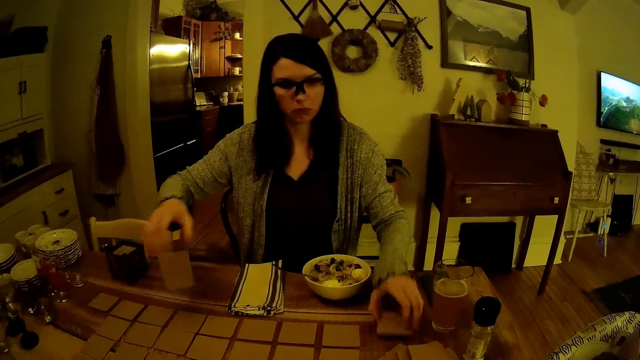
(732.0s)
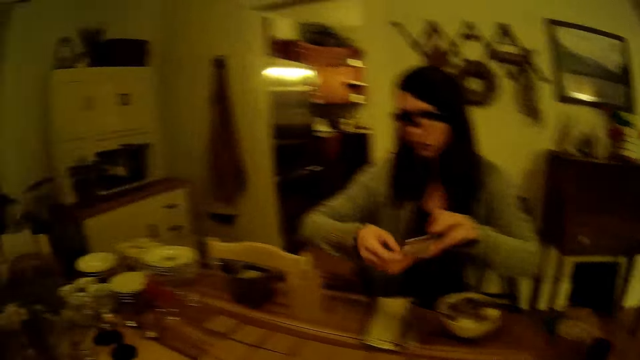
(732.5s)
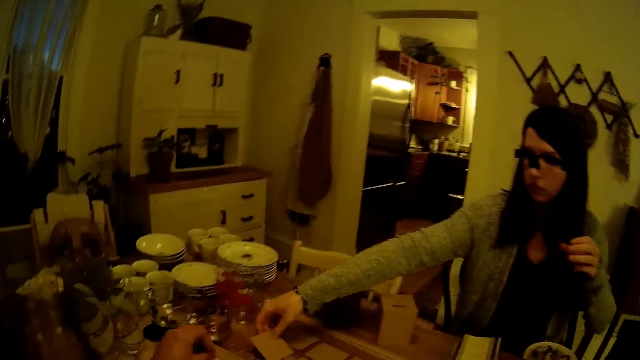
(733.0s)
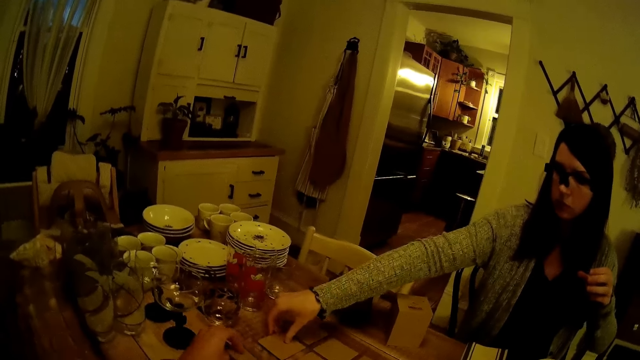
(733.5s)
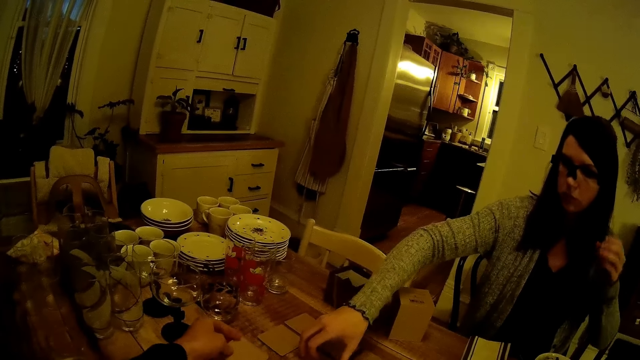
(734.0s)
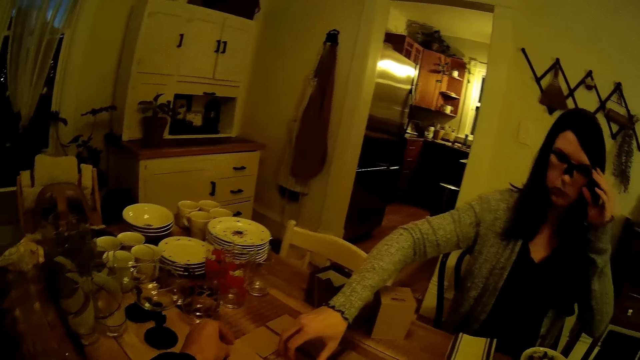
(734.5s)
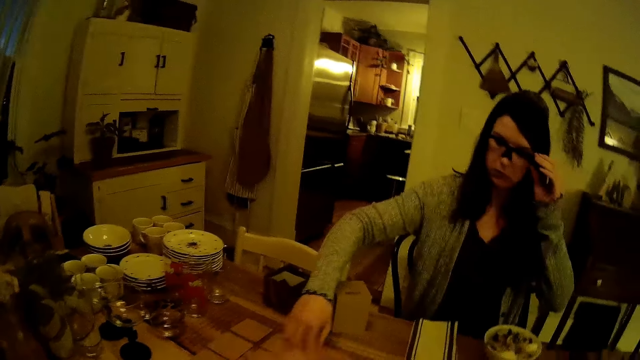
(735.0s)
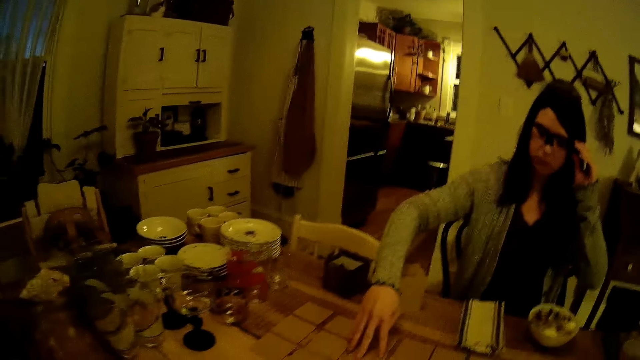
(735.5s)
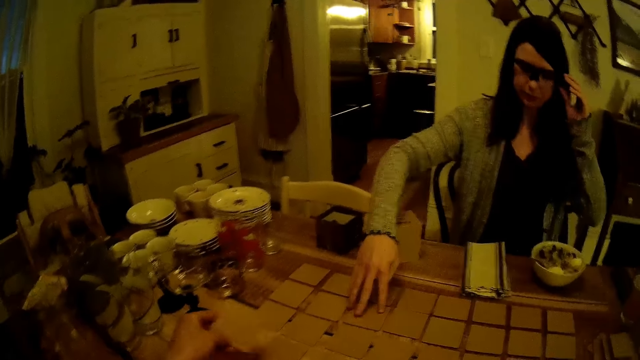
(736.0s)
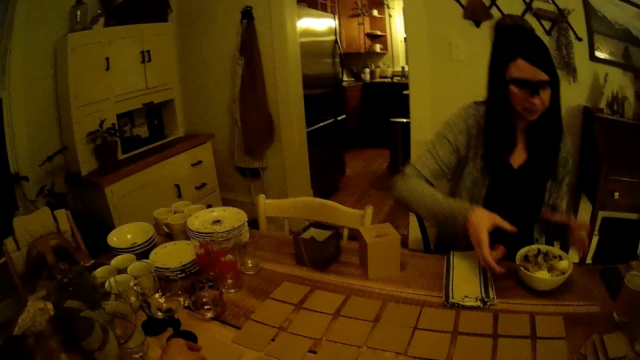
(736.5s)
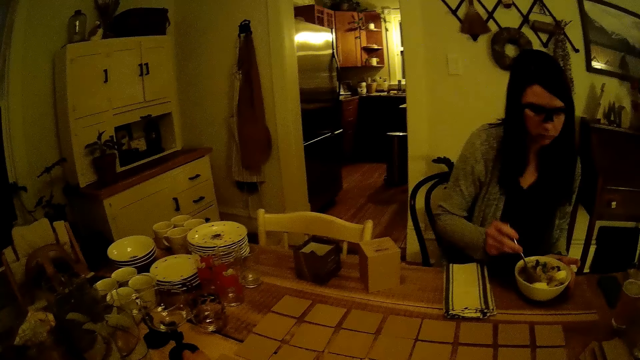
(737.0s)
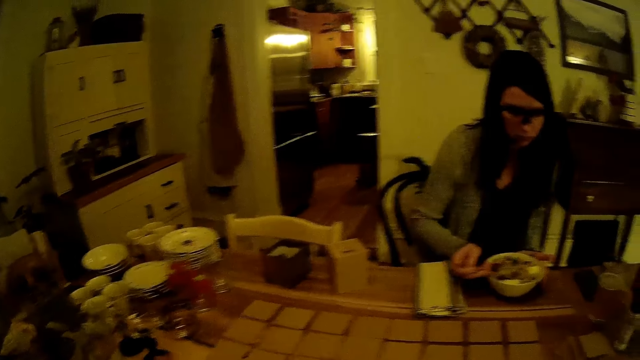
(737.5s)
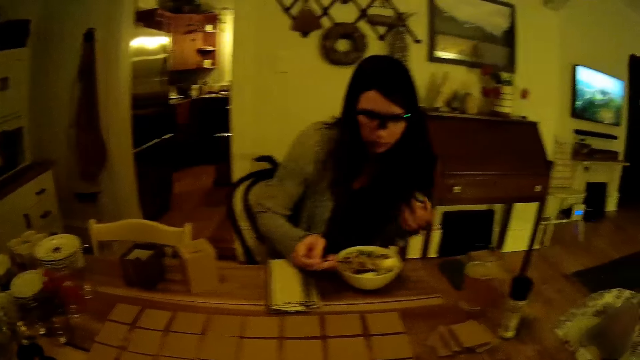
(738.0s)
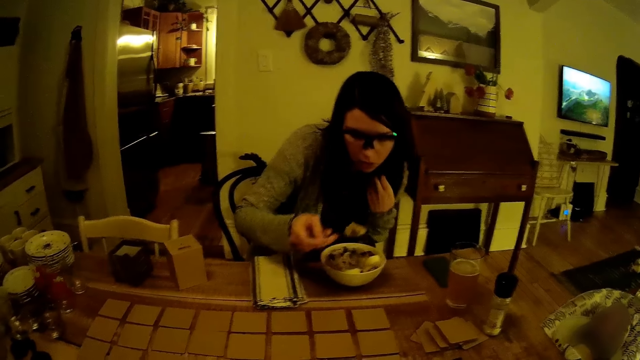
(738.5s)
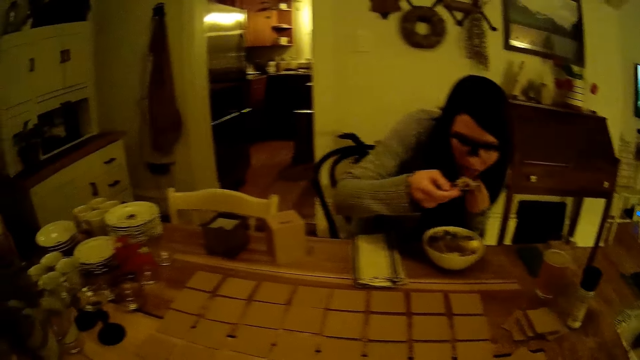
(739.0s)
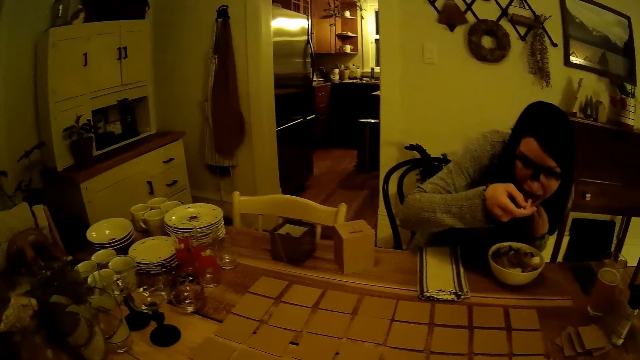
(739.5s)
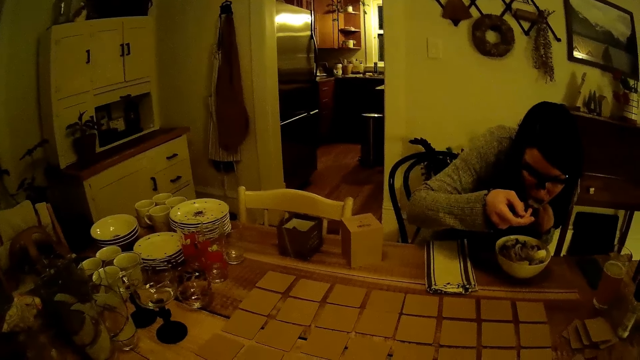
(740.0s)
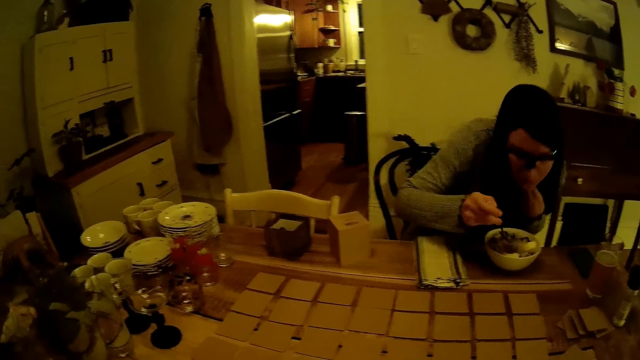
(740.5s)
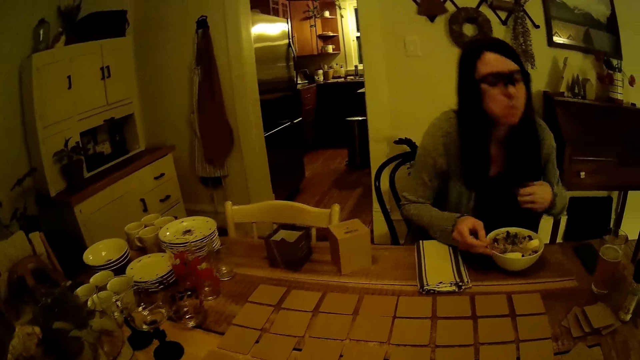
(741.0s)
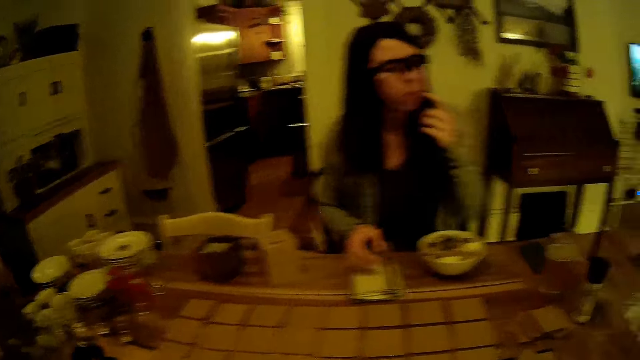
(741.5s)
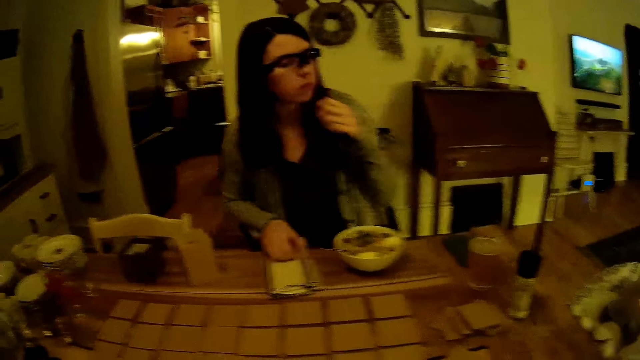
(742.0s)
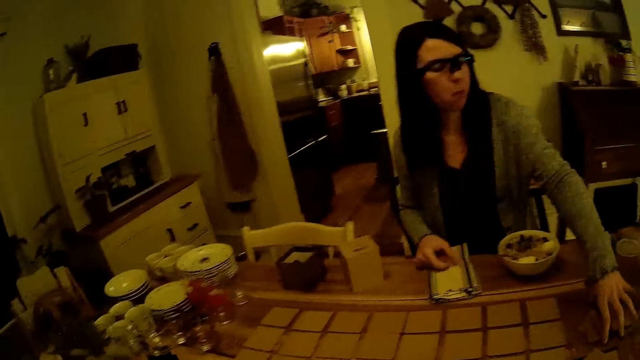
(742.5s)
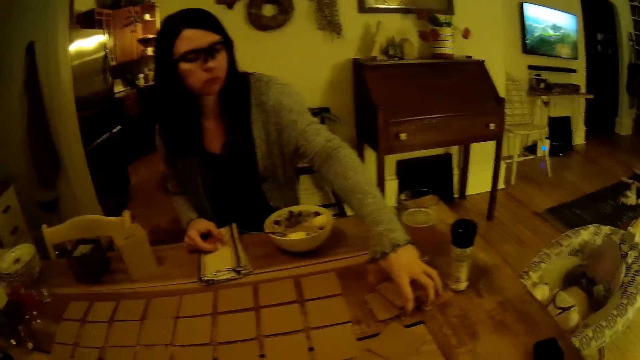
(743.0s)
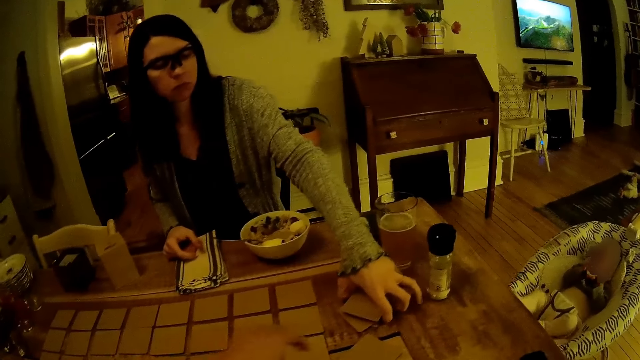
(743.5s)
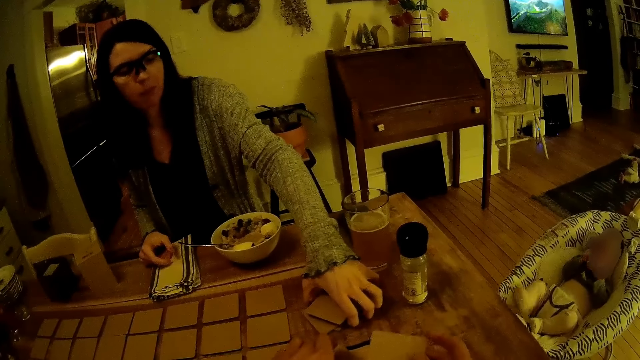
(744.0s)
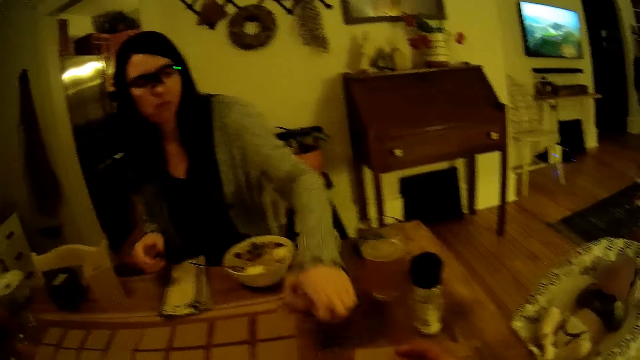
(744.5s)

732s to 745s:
The woman picks a card with her left hand. The woman passes the card to her right hand. The woman drops the card on the table with her right hand. The woman touches the cards on the table. The woman arranges the cards with her right hand. The woman picks the spoon on the bowl with her right hand. The woman holds her hair with her right hand. The woman eats the ramen with the spoon in her right hand. The woman scoops food. The woman drops the spoon in the plate with her right hand. The woman scratches her cheek with her left hand, and takes the cards on the table.

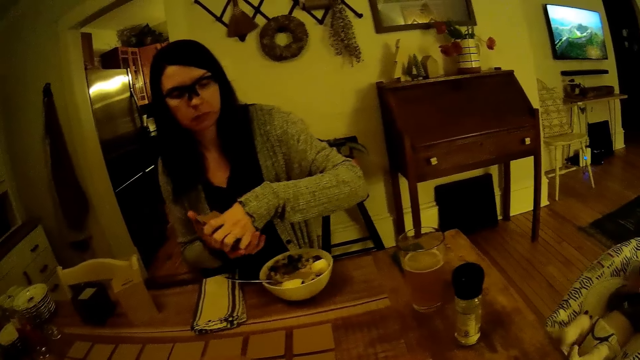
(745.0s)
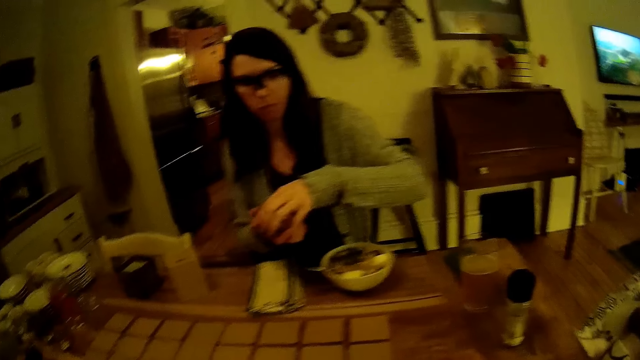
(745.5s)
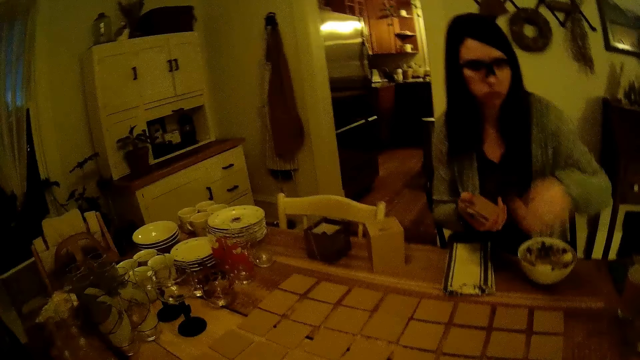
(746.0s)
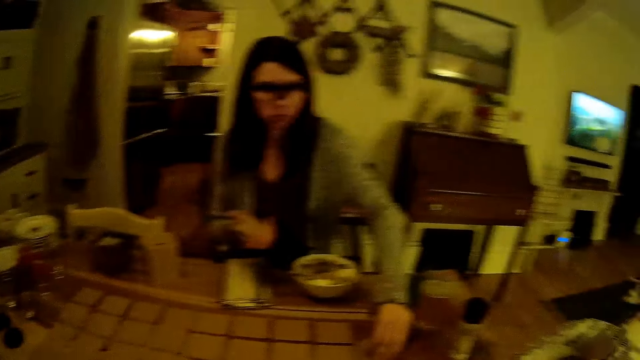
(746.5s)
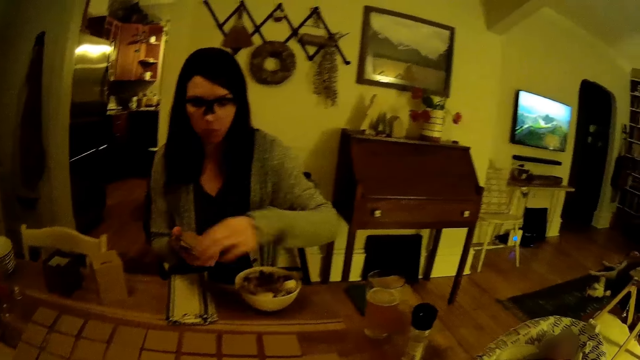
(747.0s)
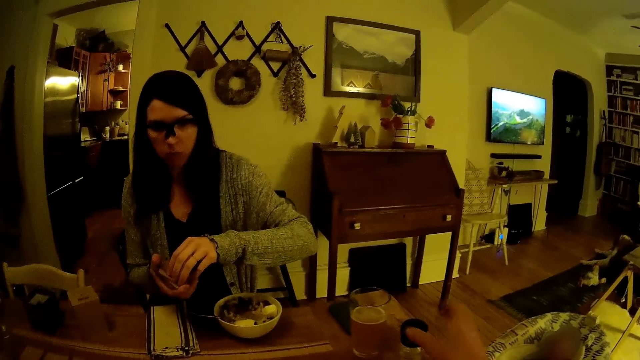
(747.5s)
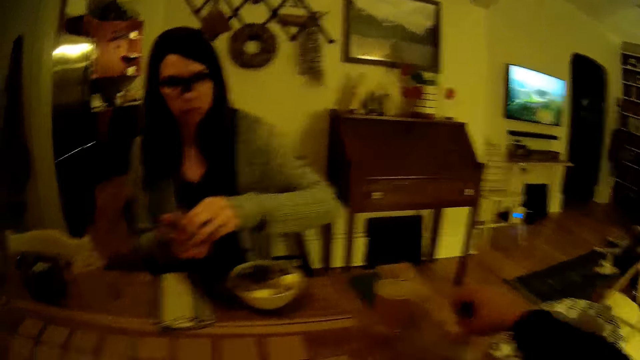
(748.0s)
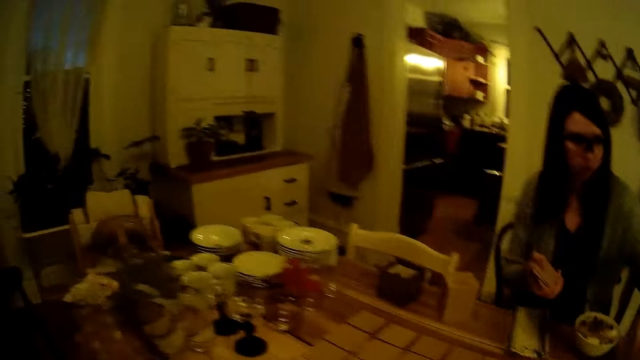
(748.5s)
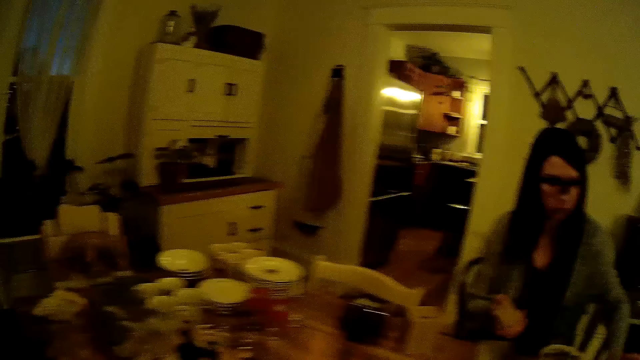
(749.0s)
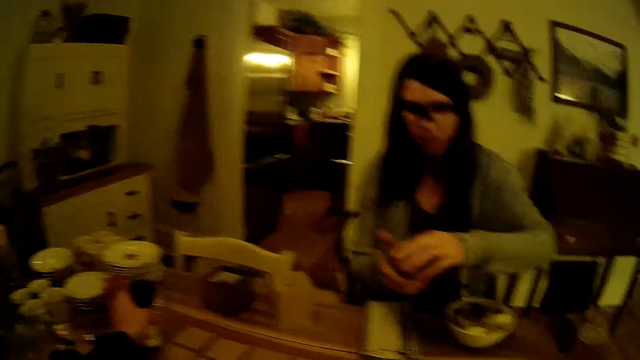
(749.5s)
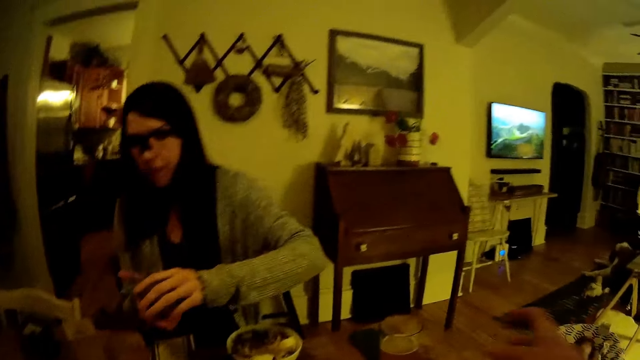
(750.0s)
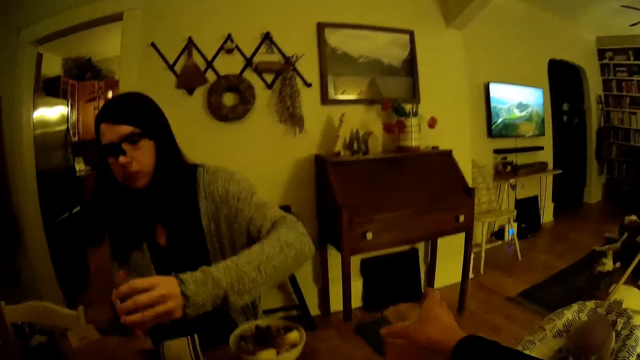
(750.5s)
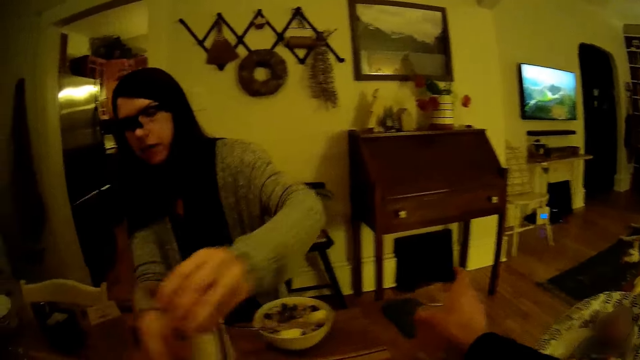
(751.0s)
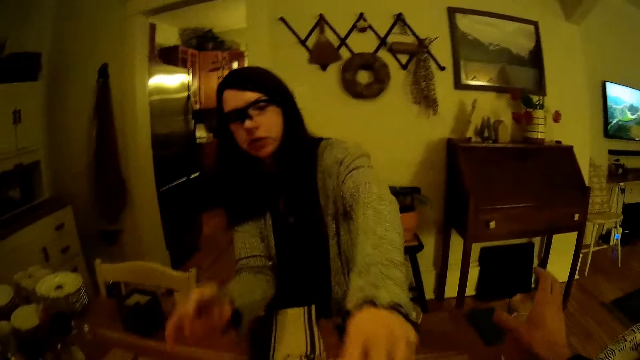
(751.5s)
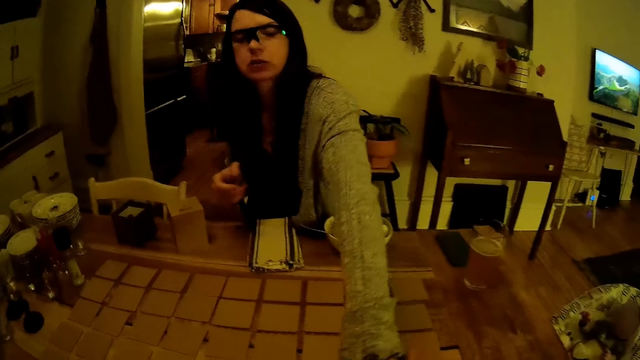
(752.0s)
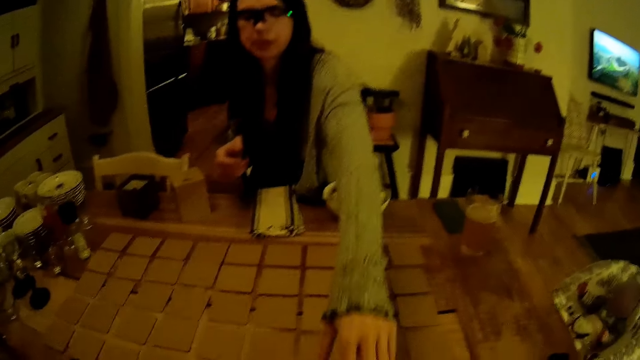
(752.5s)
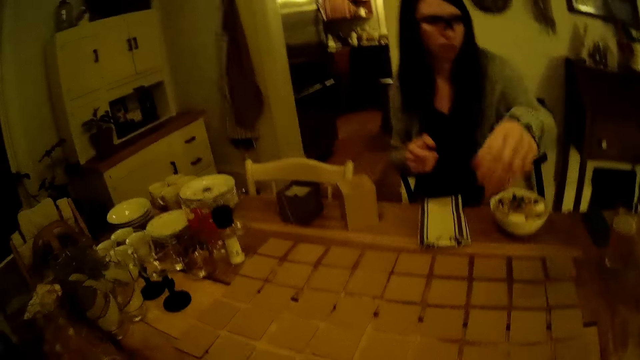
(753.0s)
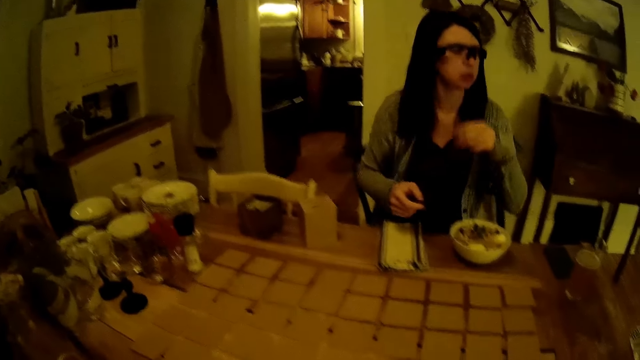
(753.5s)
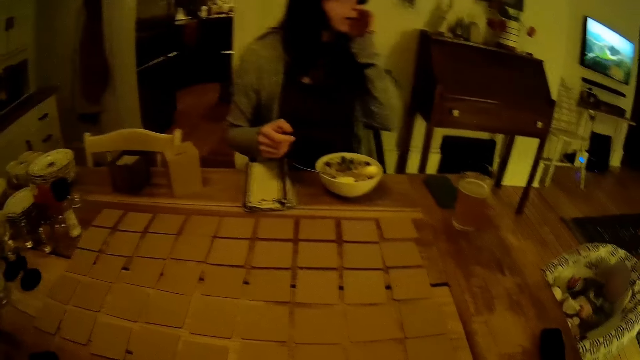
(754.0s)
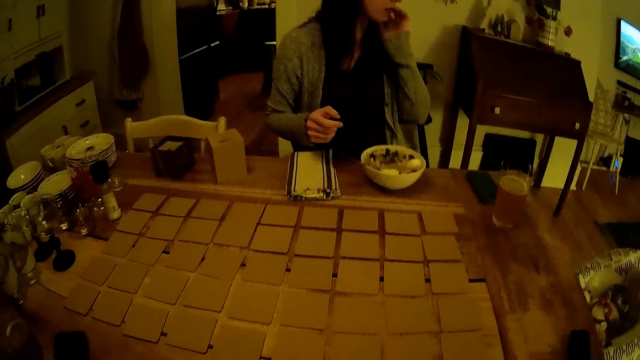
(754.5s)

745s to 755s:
The woman picks cards with her left hand. The woman passes the card to her right hand. The camera wearer takes something. The woman drops the card on the table with her left hand. The camera wearer transfers something on the table. The woman drops the card with her left hand again. The woman arranges the cards on the table. The woman drops the card with her left hand again.
